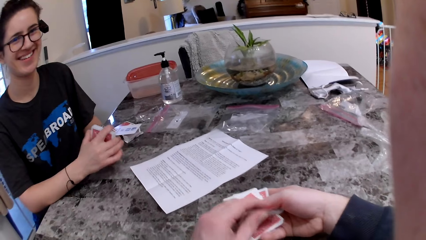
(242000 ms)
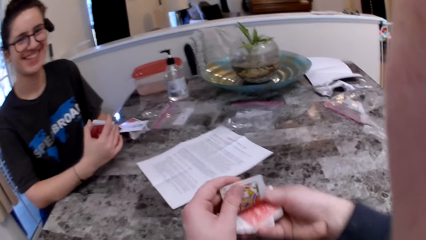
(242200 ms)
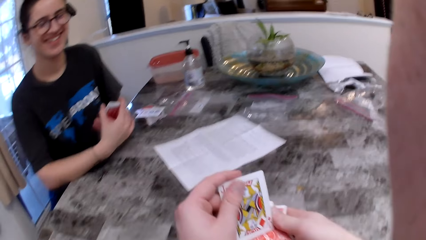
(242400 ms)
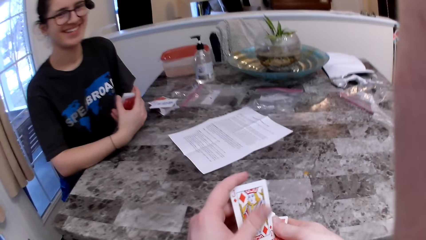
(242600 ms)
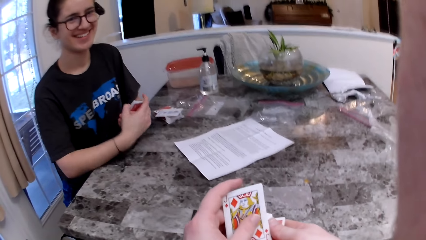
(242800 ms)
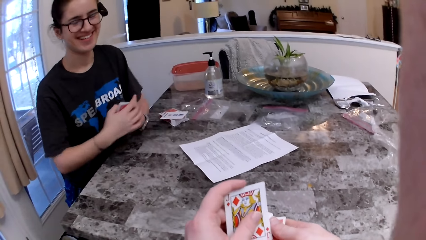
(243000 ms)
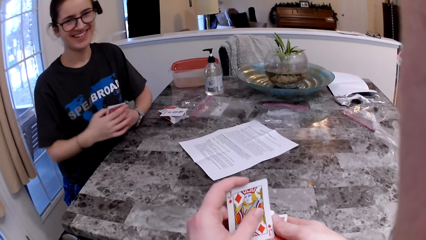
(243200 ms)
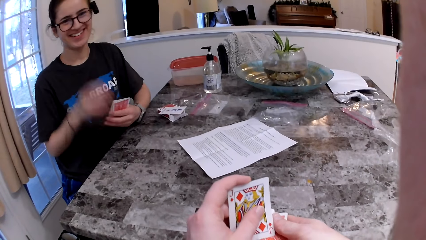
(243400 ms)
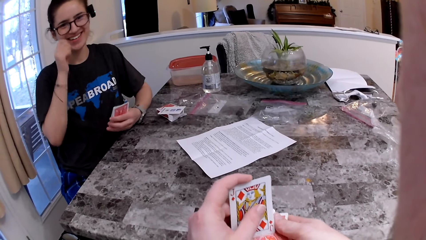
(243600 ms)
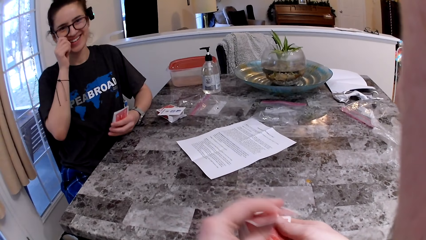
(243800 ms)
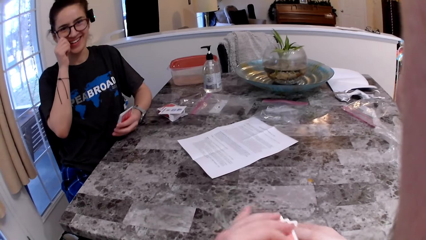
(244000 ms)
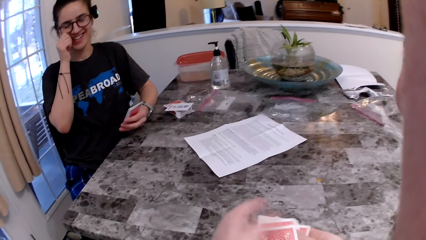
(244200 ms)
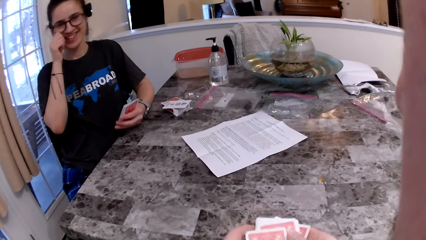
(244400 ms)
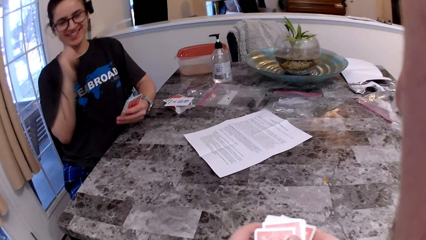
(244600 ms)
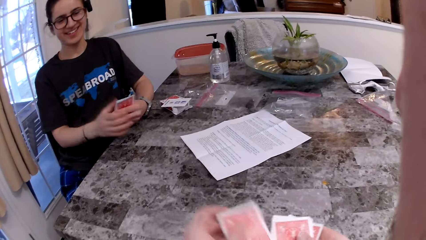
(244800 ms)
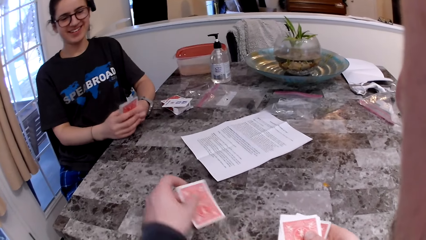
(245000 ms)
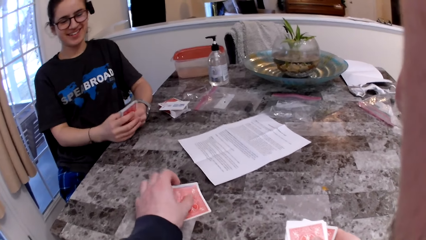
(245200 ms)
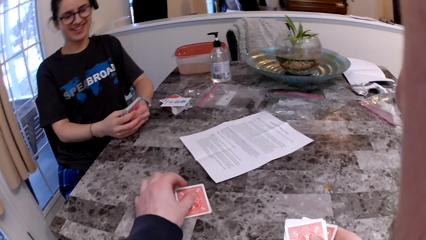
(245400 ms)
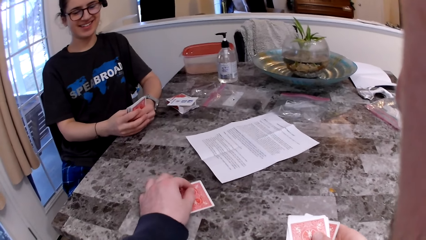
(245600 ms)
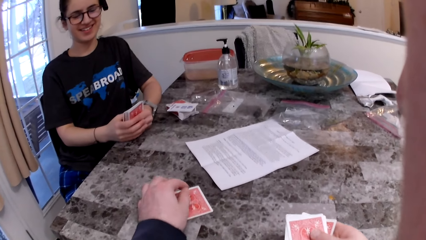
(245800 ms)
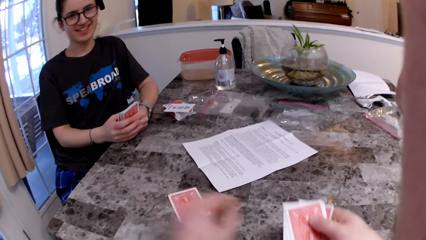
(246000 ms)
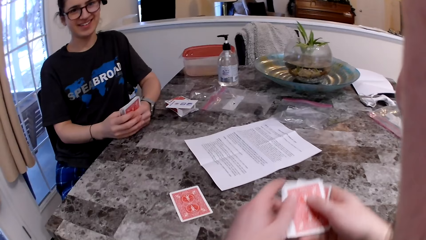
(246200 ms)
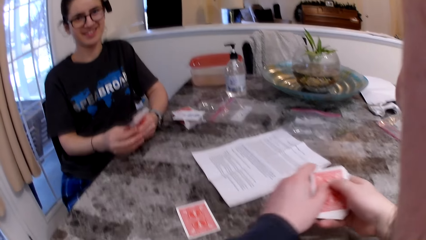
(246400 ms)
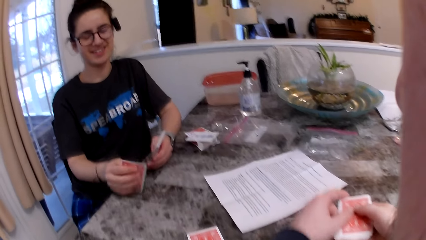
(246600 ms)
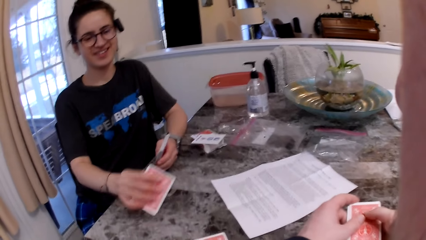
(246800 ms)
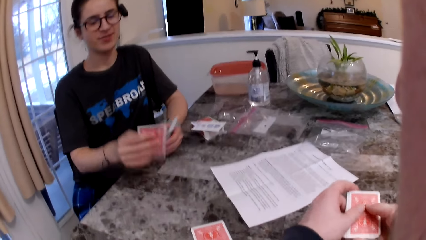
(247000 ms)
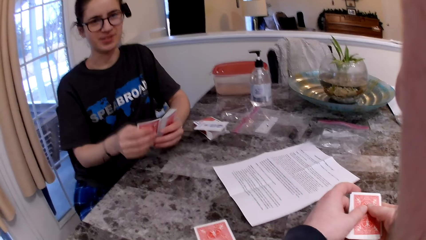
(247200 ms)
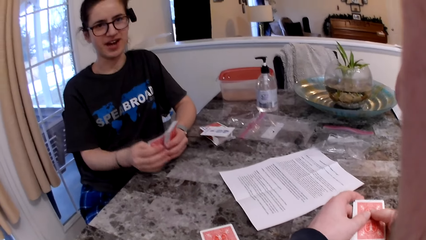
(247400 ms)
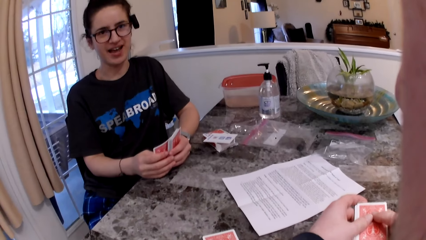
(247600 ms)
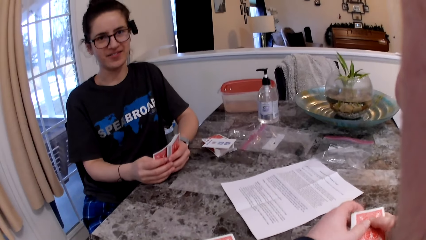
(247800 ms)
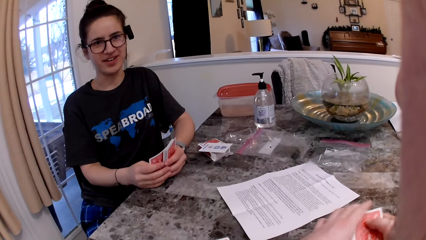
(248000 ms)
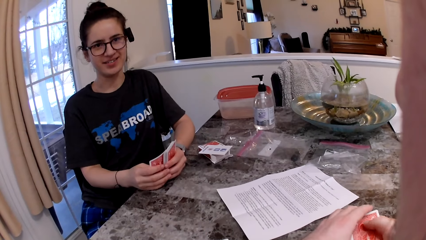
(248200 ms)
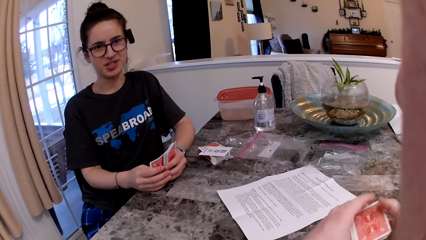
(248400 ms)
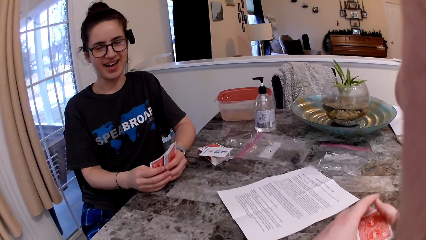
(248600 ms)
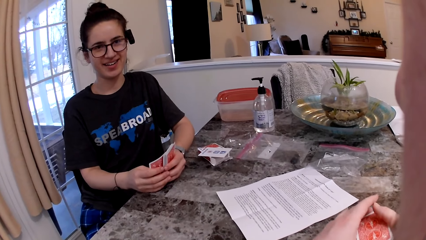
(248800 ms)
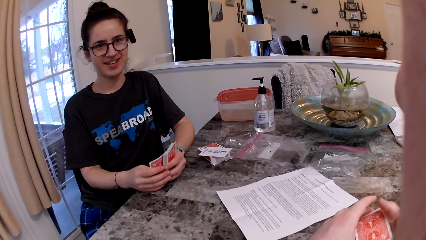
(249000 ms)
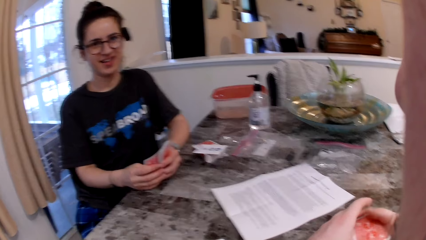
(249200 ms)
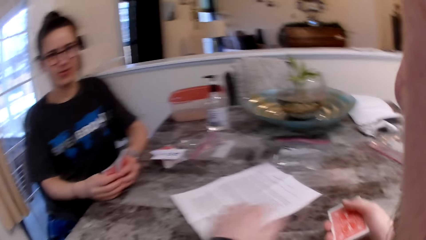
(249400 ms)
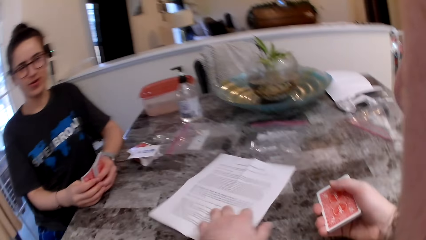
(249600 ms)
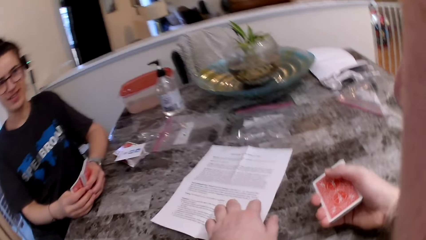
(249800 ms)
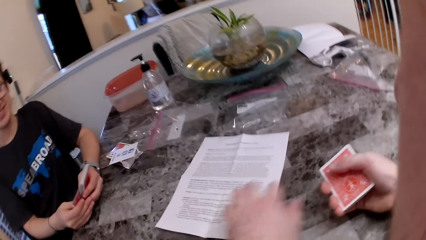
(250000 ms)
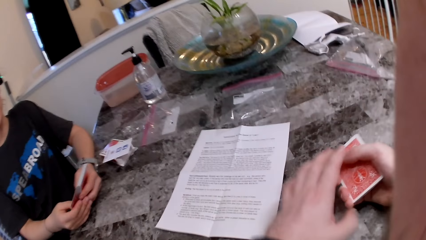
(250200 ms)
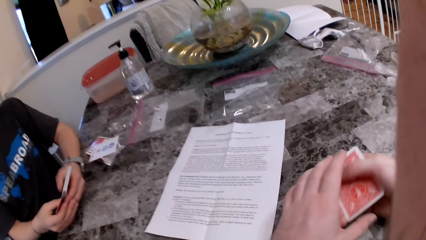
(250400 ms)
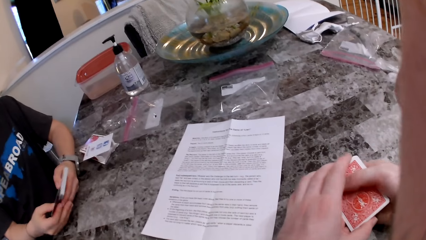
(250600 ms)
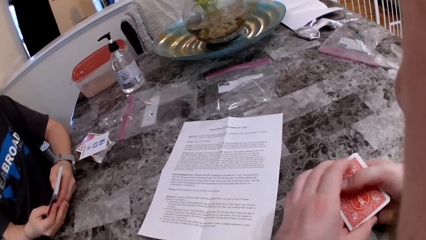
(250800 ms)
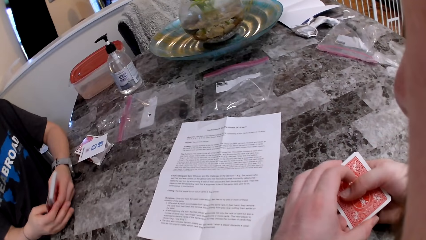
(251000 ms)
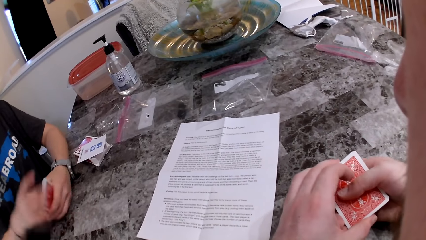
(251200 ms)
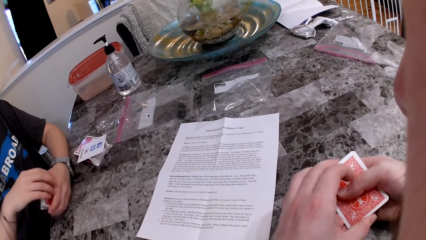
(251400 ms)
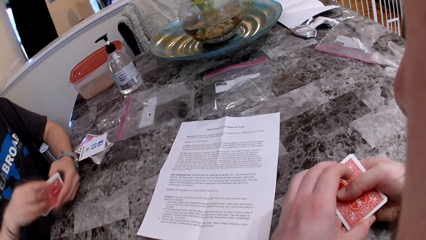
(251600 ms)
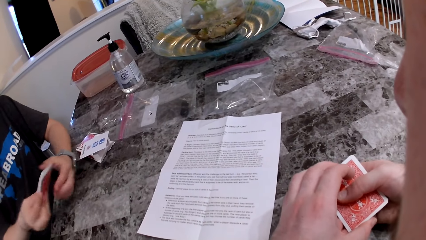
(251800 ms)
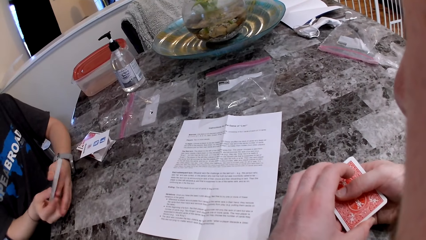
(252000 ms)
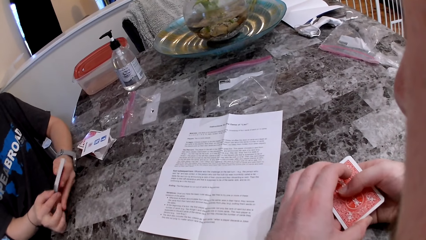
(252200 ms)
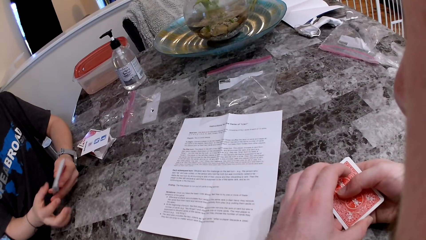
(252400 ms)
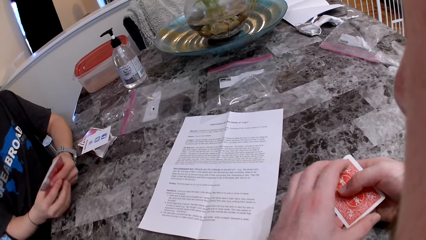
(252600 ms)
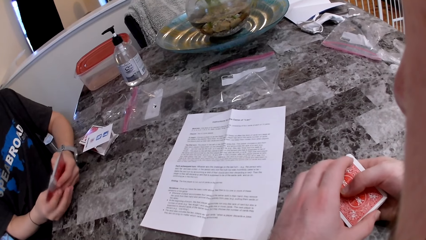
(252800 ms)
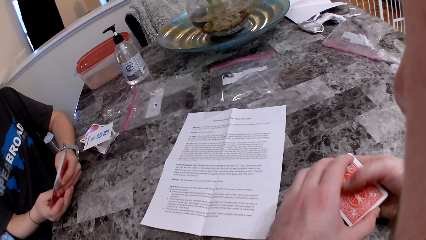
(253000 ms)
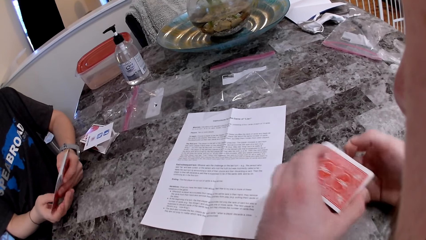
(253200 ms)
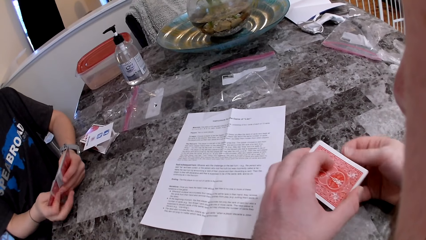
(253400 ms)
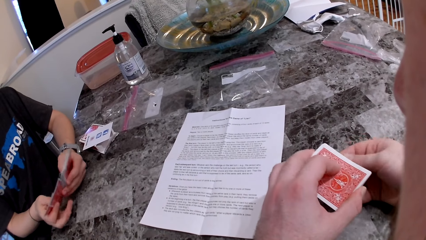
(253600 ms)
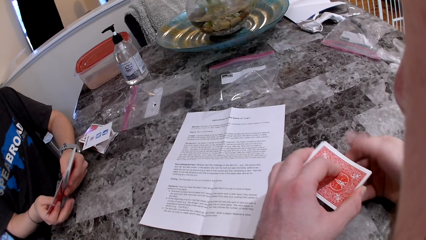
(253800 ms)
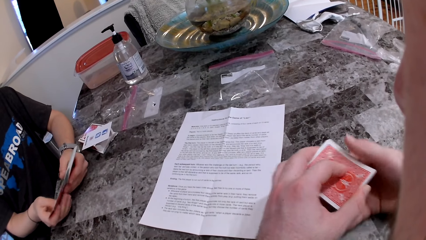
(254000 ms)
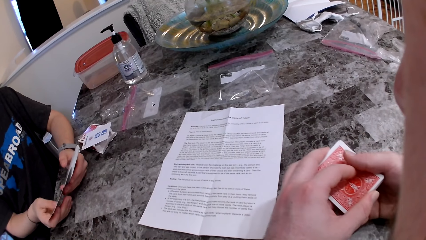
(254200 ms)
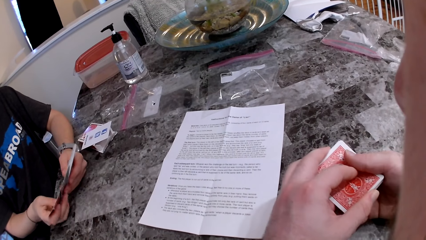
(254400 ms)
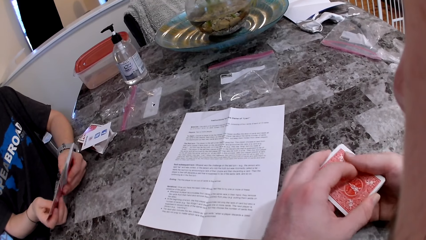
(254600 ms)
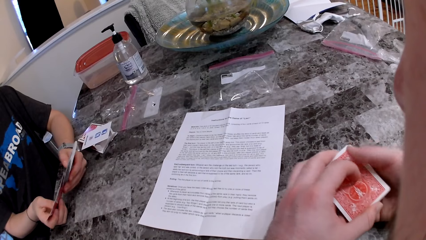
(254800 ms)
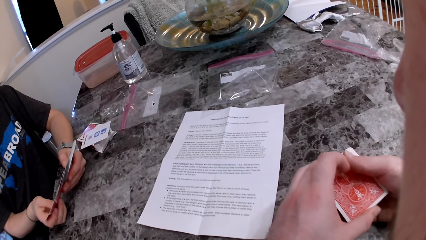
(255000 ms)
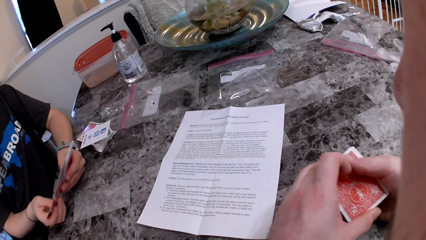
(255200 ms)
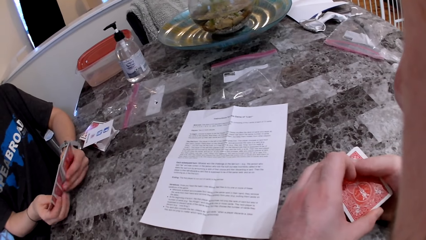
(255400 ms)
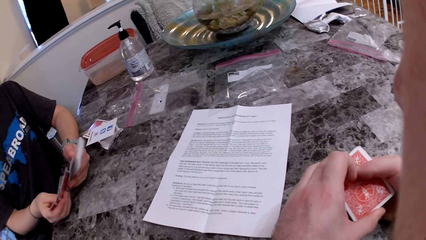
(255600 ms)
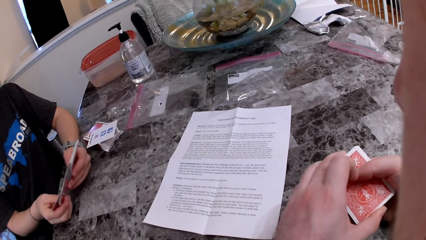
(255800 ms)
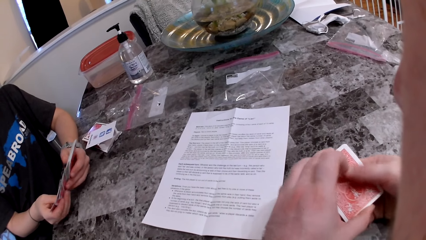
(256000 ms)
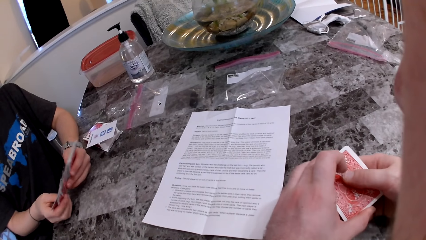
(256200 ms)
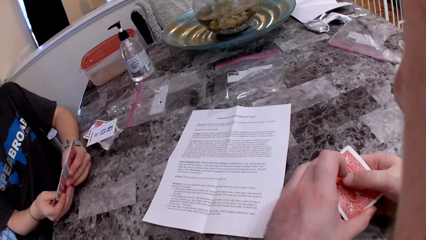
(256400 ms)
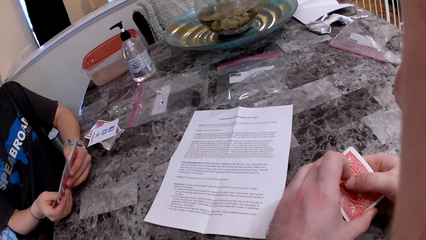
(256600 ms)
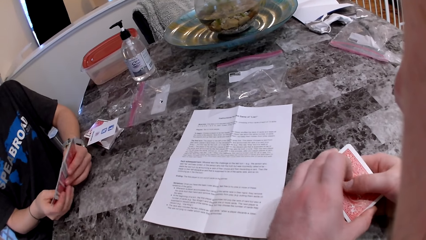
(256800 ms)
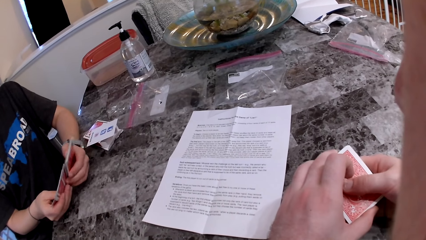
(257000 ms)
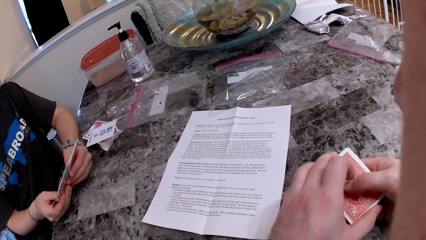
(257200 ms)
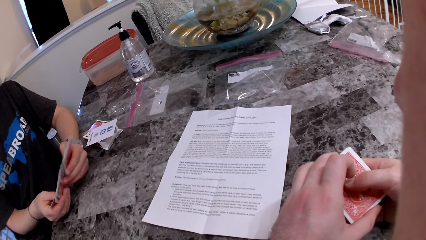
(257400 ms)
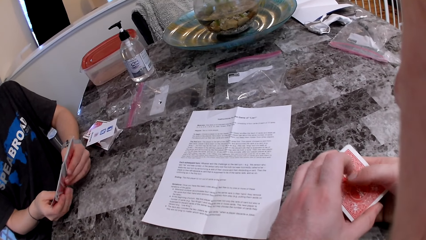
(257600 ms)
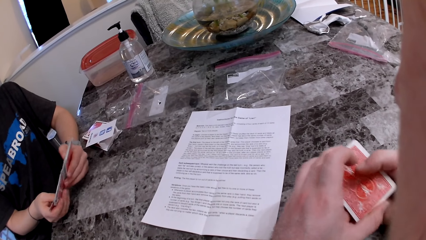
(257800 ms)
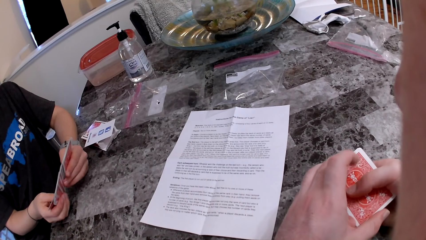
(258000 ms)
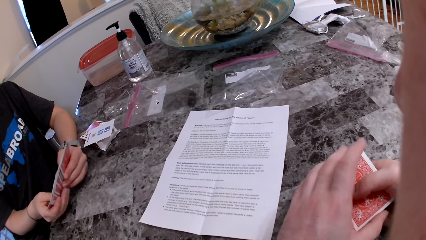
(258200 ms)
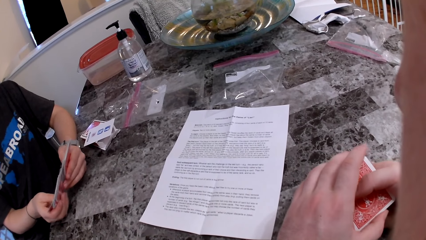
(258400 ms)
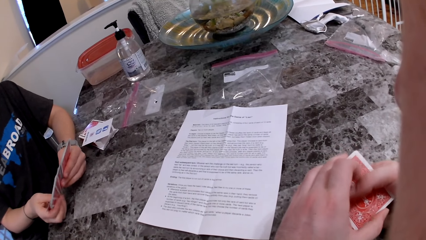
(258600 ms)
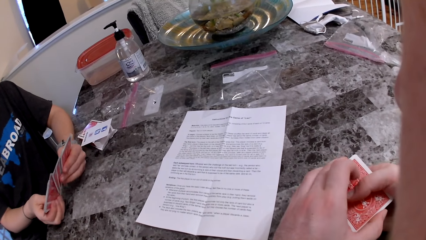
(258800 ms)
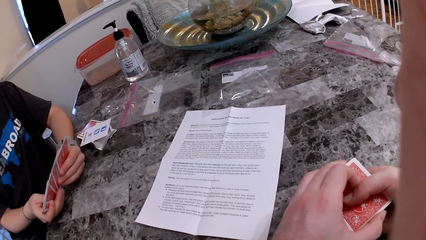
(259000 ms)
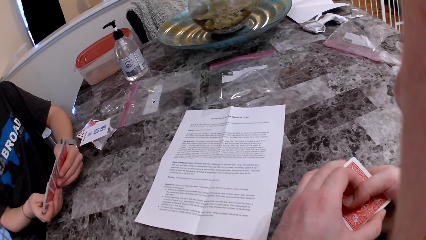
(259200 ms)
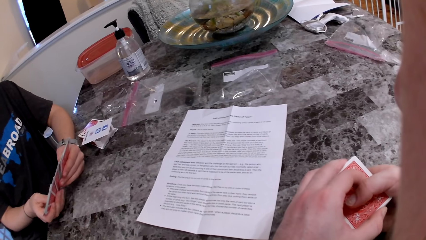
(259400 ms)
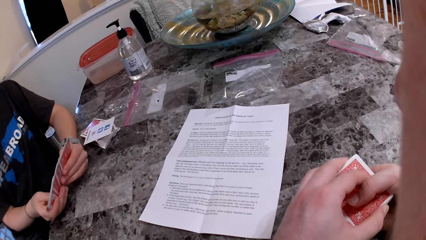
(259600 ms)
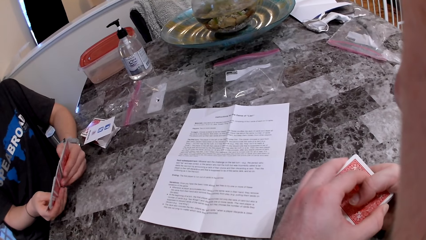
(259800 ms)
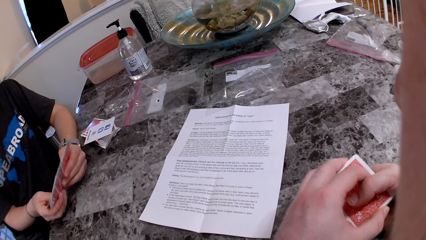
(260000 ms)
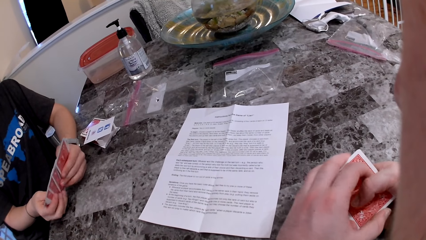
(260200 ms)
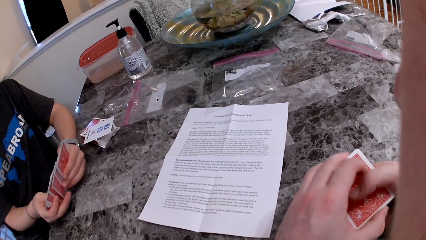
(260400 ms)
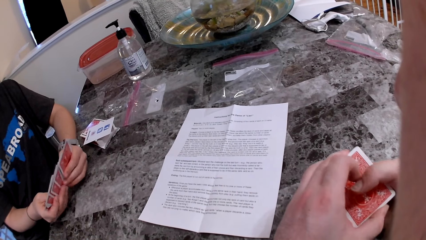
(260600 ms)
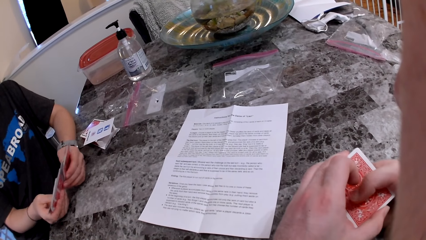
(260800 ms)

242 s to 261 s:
The camera wearer stares at the play cards. They place a play card on the table. They stare at a woman. The woman talks to the camera wearer. The camera wearer touches the paper or printed page on the table. They hold the play cards and stare at the printed page. The woman inspects the play cards.
